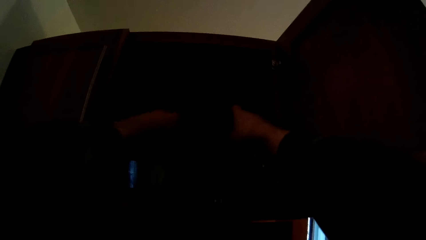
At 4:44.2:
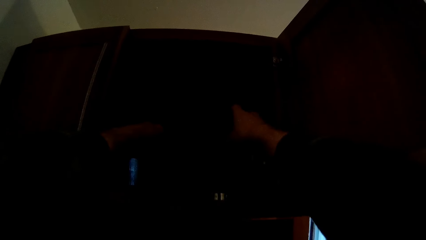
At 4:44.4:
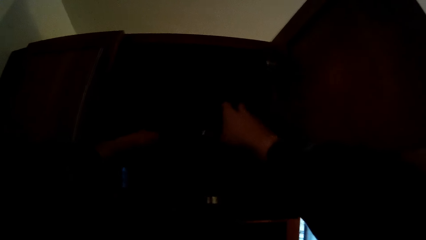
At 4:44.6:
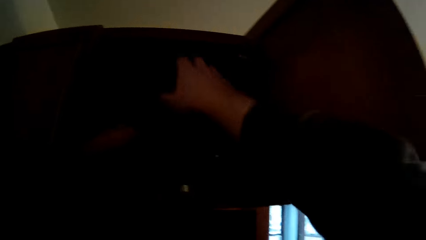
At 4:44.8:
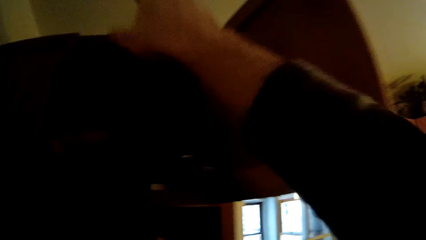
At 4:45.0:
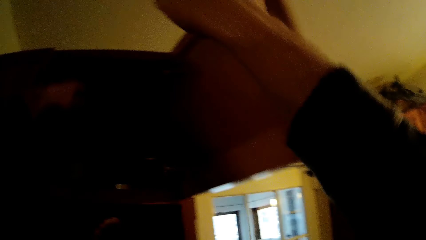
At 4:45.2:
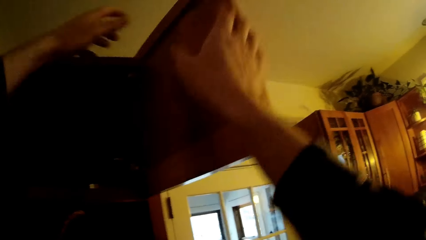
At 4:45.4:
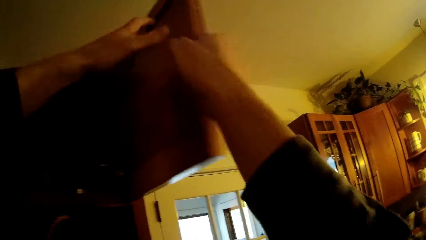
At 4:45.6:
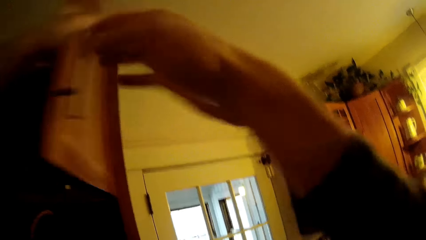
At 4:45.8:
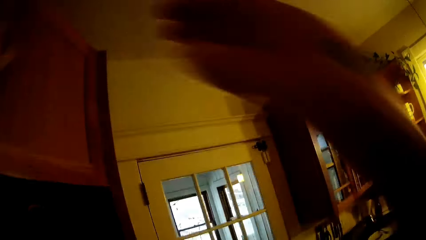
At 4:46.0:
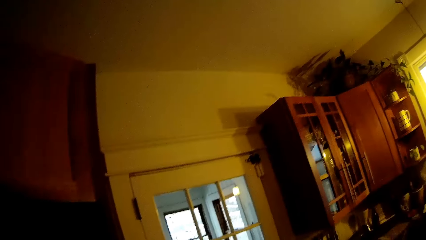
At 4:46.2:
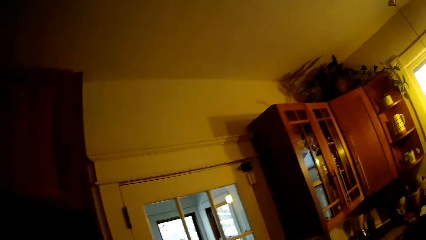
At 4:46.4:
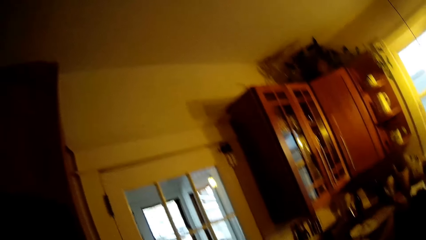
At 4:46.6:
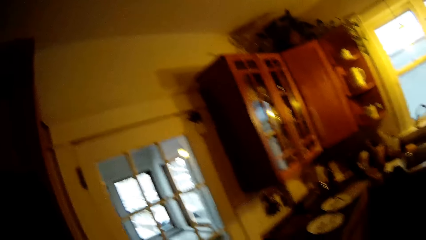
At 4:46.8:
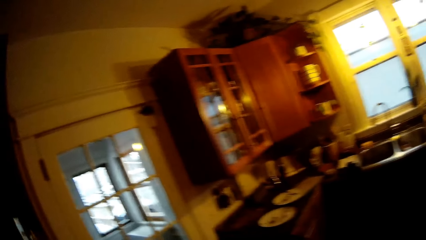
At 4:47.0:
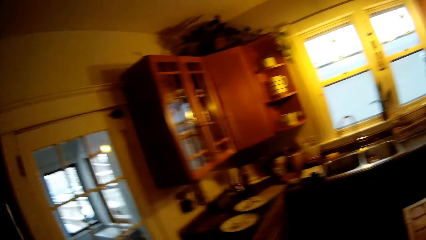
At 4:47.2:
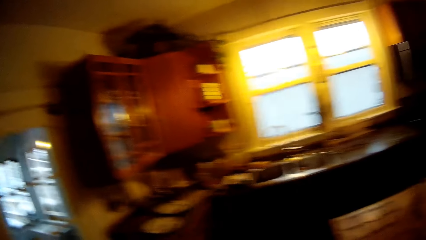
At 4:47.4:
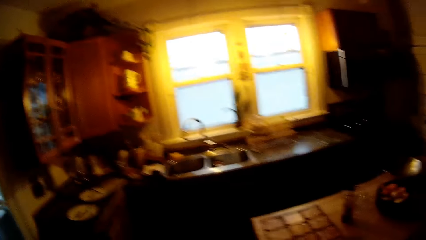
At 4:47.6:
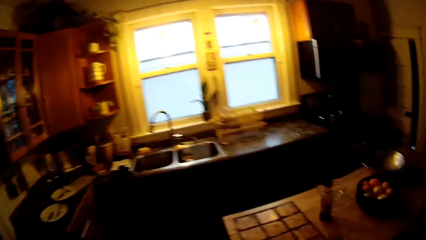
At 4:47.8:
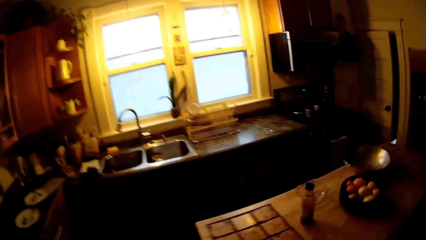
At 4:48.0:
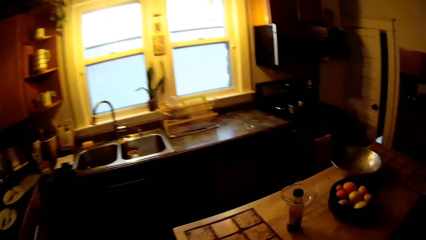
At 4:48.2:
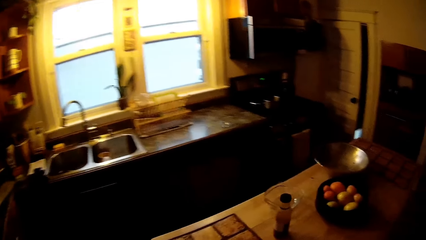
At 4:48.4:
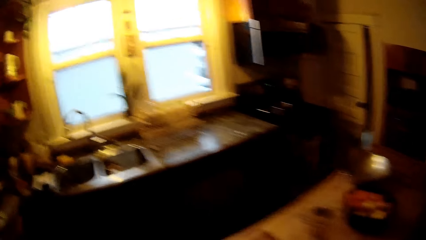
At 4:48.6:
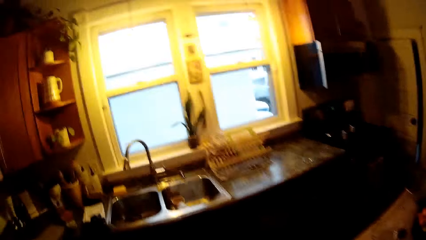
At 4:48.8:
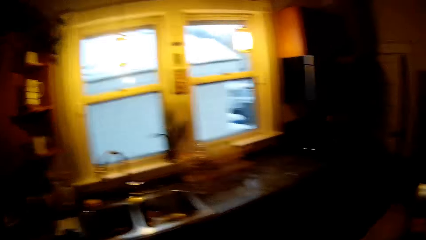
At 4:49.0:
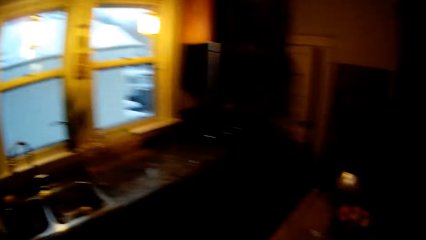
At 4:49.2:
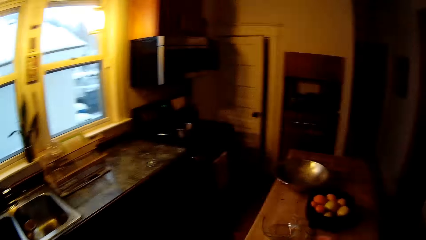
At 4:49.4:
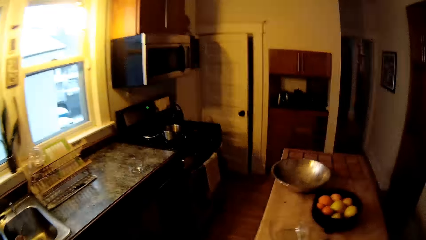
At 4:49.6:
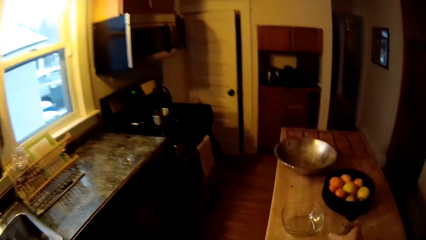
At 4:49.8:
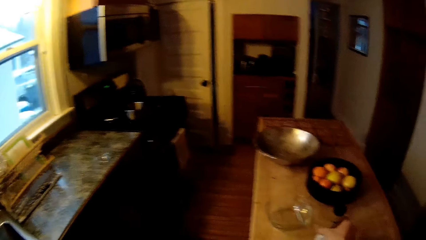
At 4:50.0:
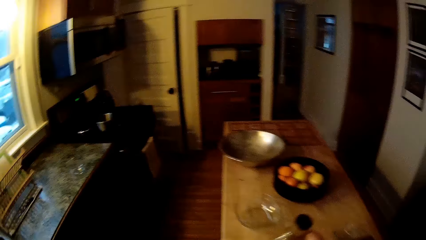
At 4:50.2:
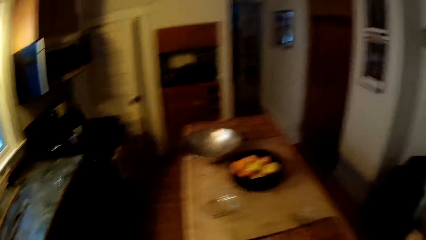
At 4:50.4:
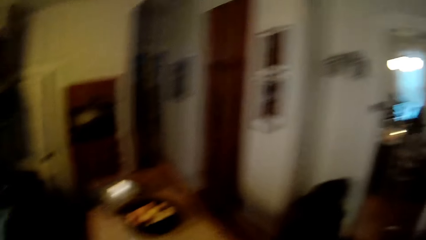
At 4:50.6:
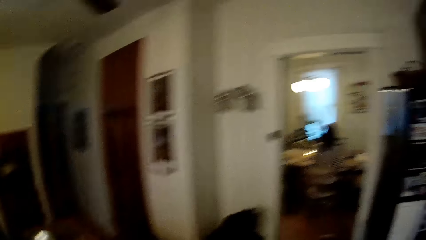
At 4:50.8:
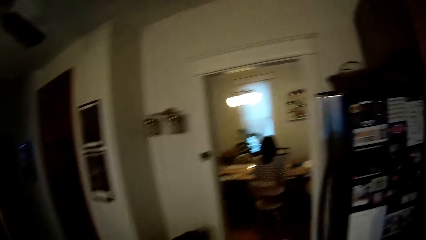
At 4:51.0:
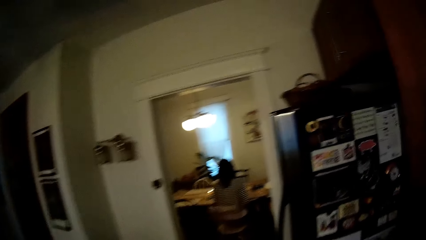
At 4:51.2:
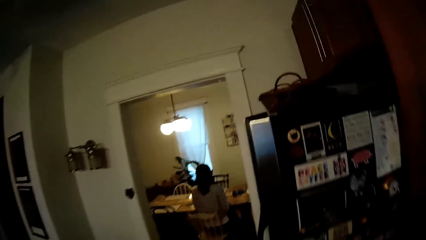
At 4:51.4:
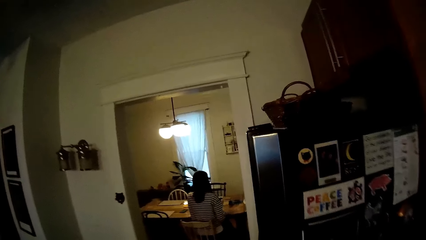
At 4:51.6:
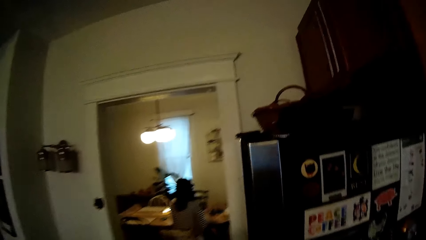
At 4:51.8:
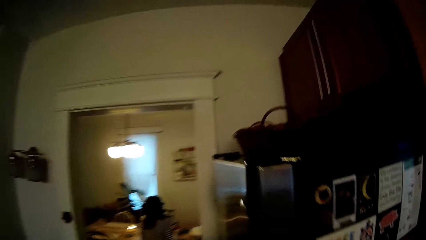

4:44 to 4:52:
The camera wearer drops the bottle in his right hand in the cupboard. He closes the cupboard with his left hand. He walks around the room. He picks a bottle of spice with his right hand from a kitchen counter or table.

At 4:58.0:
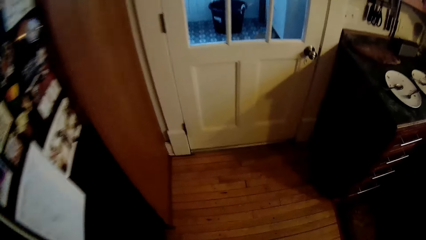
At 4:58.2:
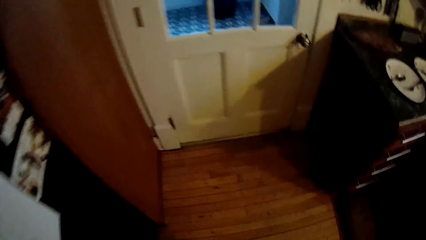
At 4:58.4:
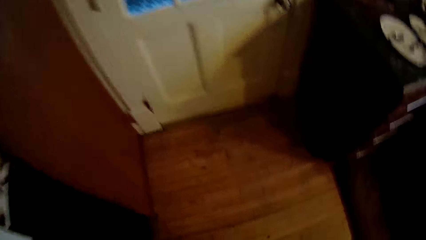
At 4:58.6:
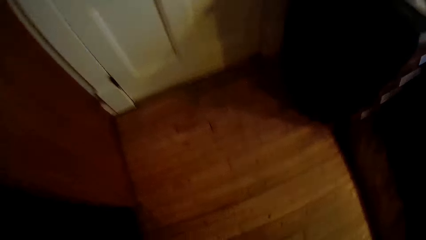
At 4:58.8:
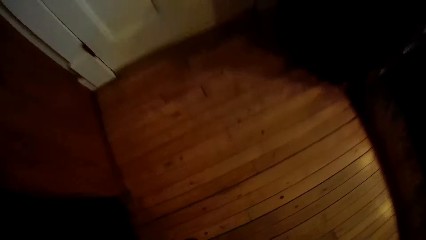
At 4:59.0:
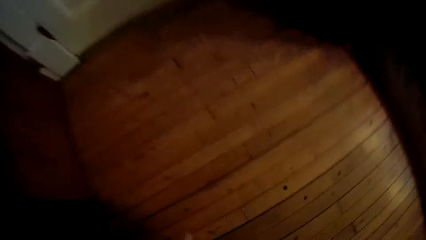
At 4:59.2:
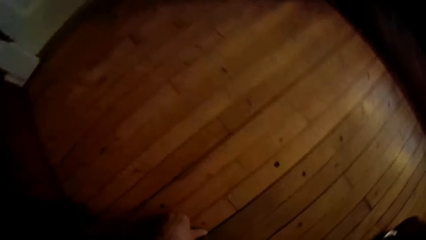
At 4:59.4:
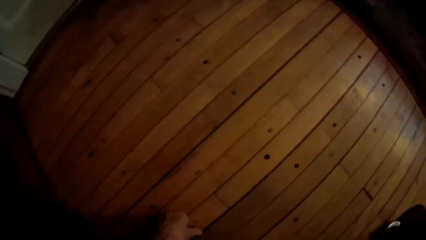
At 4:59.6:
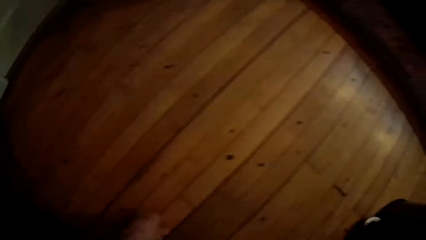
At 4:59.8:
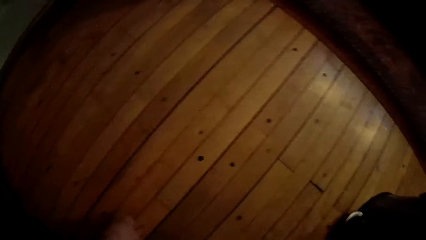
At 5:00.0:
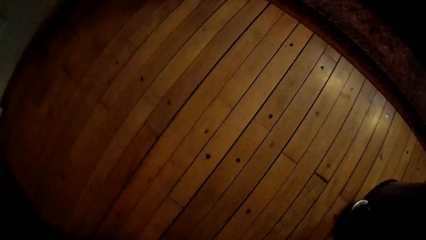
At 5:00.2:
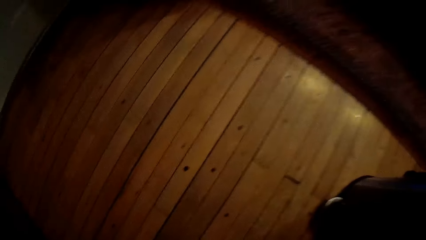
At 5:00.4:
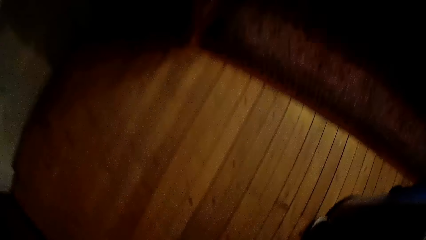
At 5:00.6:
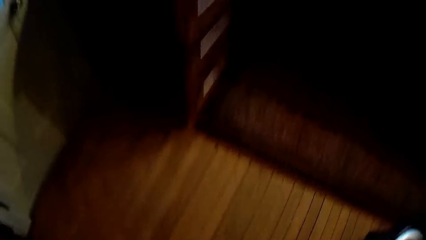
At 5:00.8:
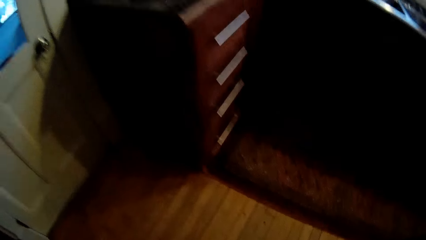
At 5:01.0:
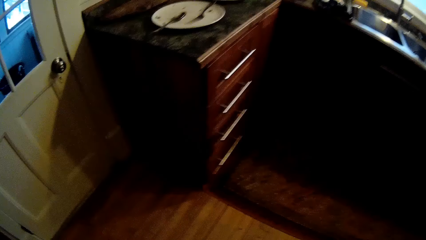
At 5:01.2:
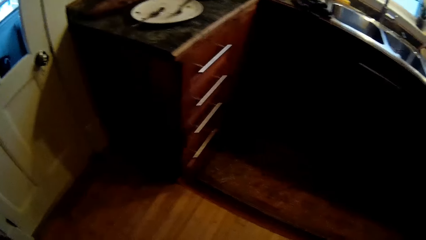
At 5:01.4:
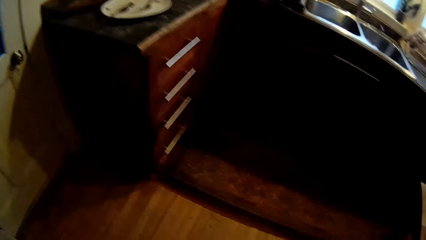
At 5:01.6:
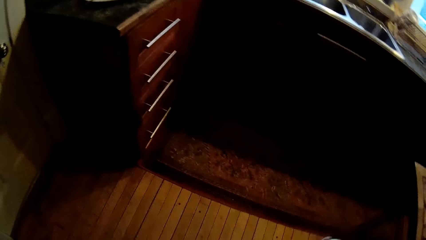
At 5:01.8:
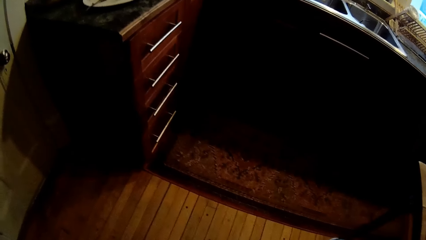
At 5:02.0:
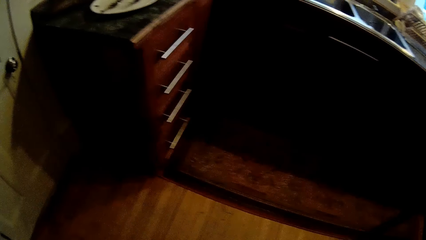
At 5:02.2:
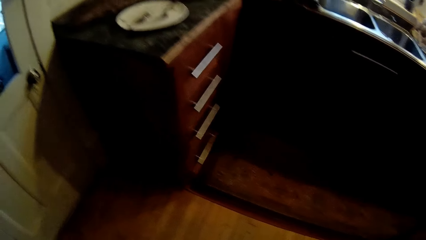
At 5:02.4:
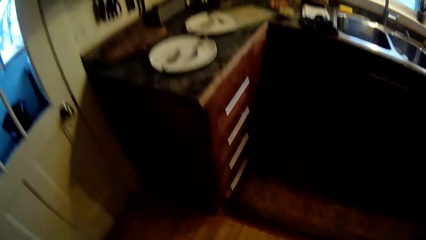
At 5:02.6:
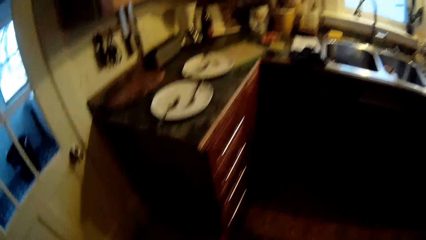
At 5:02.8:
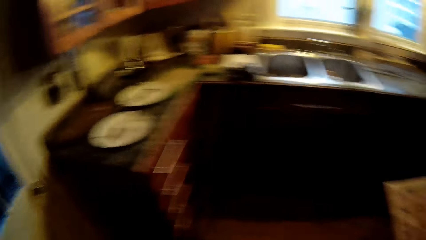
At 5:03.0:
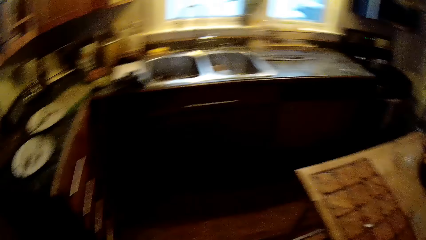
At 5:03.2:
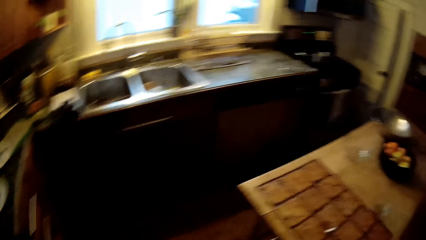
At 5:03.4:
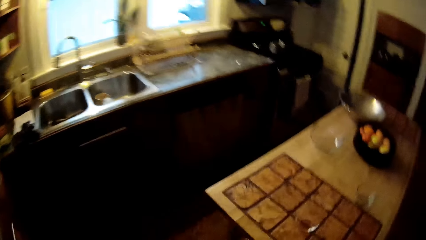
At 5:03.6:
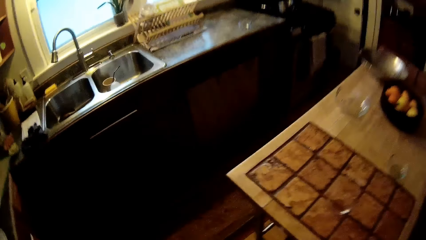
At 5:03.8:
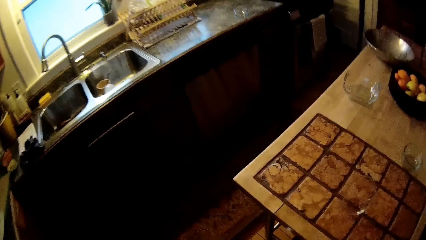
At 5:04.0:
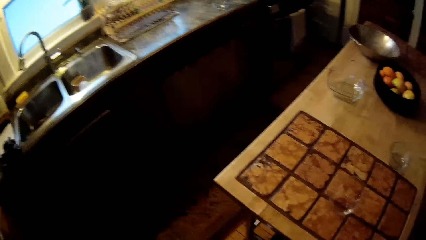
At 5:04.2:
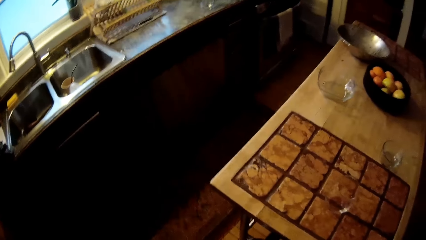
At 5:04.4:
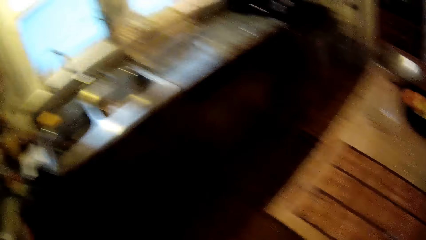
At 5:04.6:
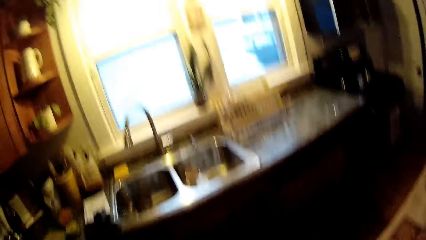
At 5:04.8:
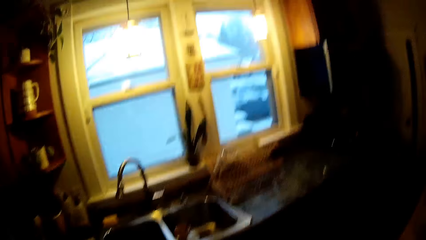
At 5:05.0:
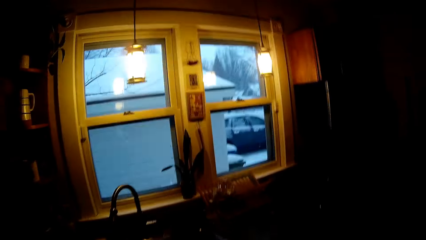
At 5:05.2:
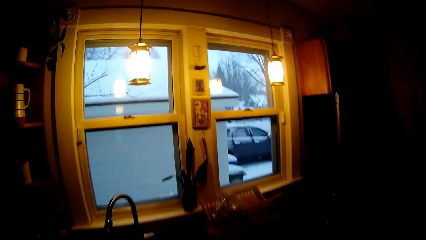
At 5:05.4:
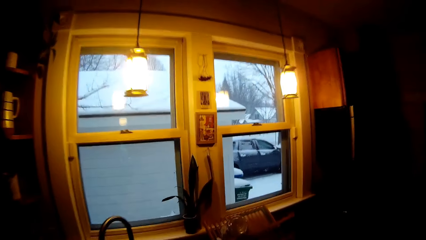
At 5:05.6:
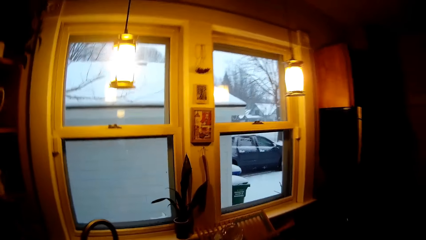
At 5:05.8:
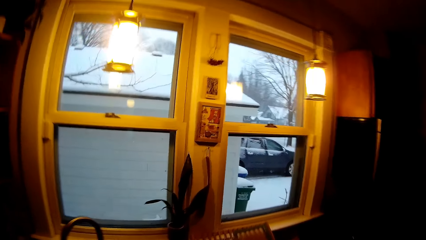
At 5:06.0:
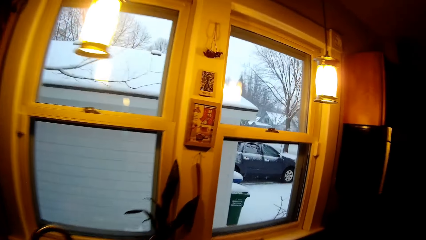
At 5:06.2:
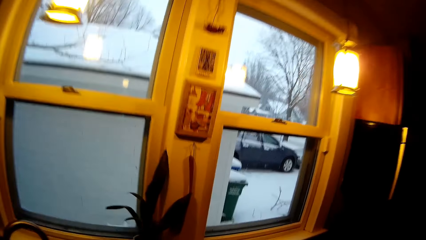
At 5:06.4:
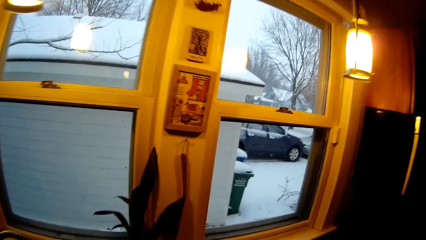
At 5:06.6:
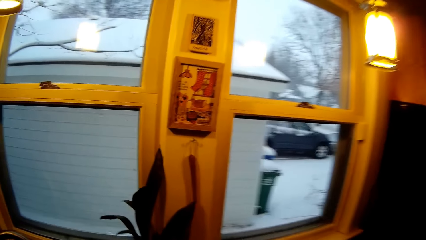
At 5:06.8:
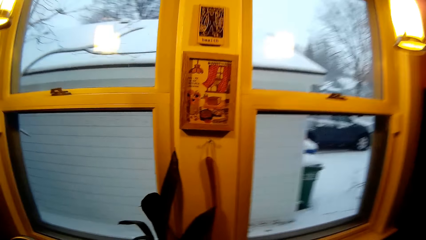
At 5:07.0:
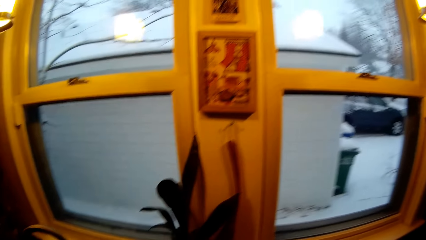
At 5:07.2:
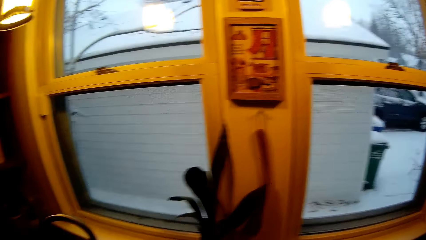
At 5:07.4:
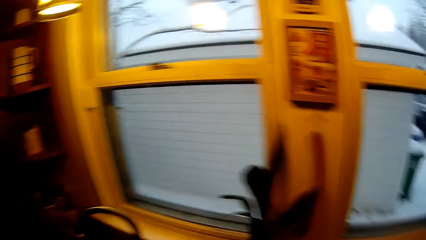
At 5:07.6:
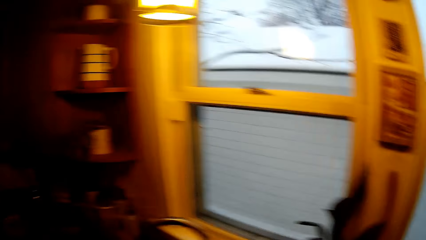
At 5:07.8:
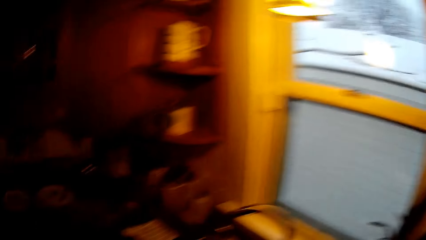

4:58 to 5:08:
The camera wearer touches the floor with his left hand. He walks around the room.
